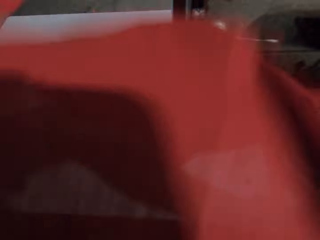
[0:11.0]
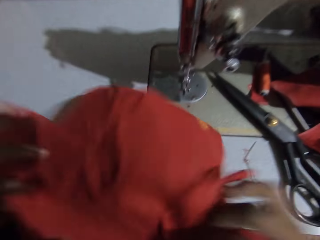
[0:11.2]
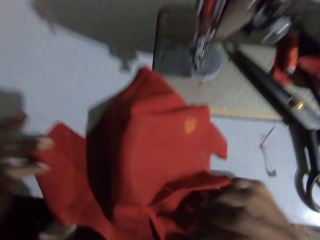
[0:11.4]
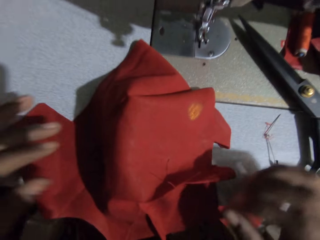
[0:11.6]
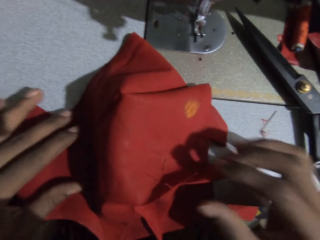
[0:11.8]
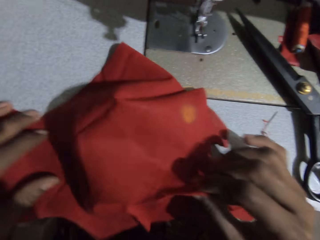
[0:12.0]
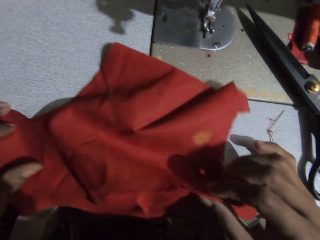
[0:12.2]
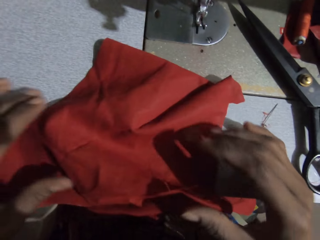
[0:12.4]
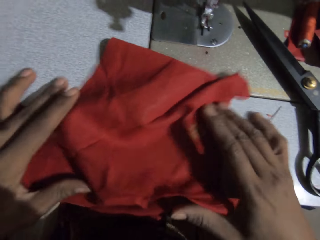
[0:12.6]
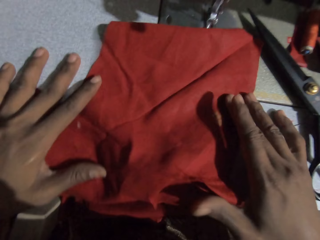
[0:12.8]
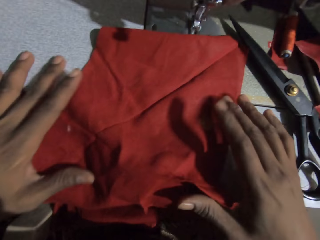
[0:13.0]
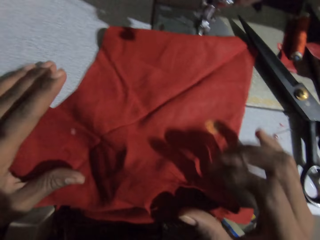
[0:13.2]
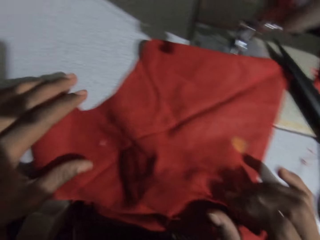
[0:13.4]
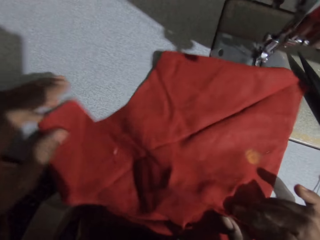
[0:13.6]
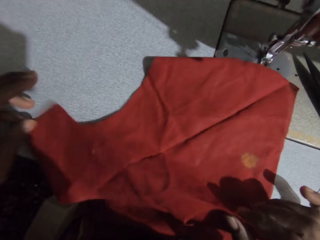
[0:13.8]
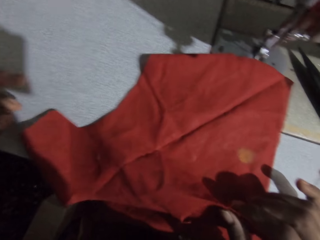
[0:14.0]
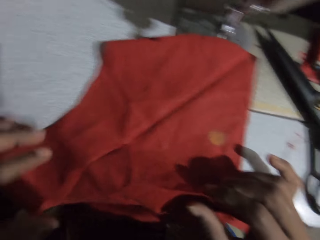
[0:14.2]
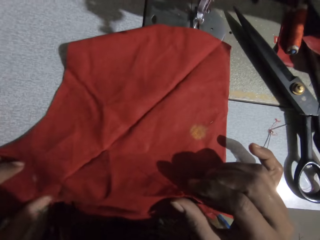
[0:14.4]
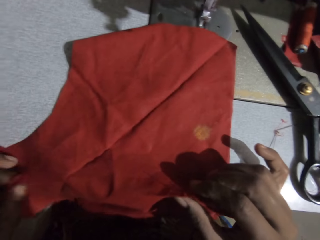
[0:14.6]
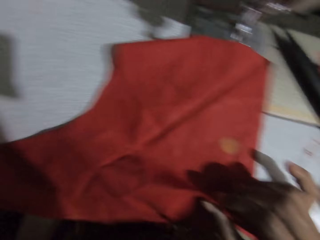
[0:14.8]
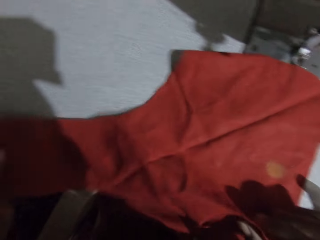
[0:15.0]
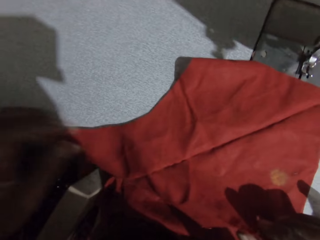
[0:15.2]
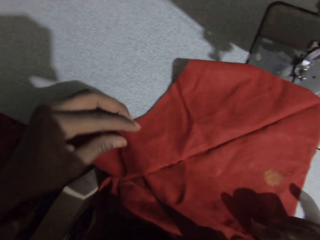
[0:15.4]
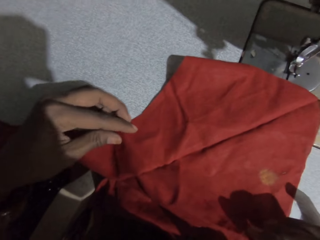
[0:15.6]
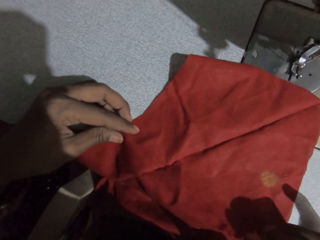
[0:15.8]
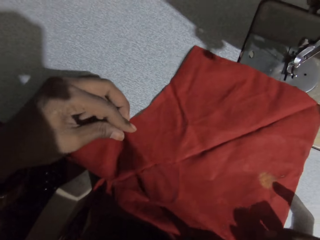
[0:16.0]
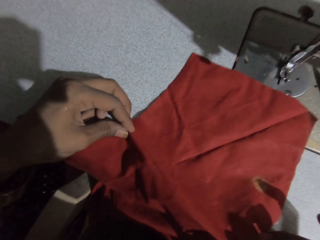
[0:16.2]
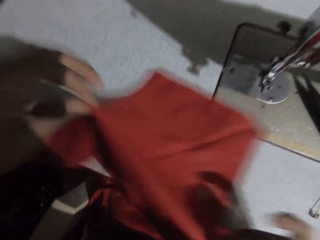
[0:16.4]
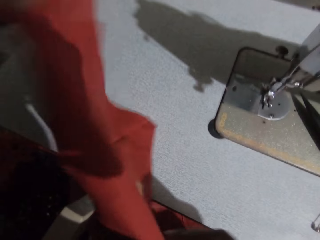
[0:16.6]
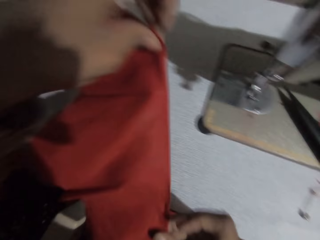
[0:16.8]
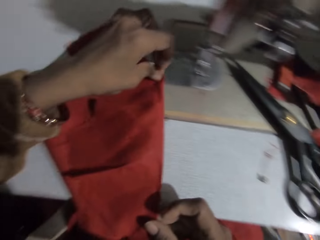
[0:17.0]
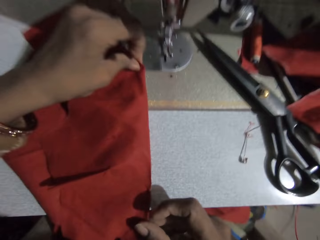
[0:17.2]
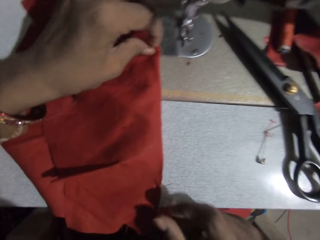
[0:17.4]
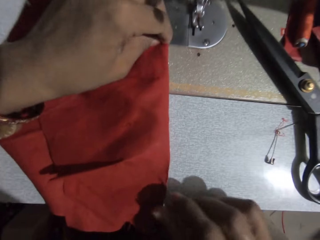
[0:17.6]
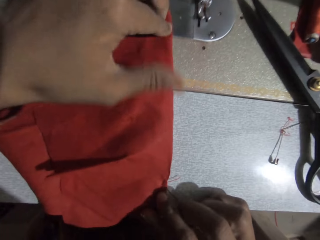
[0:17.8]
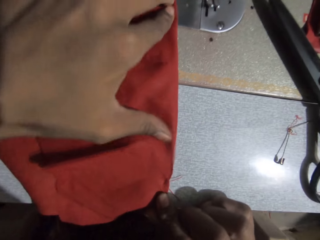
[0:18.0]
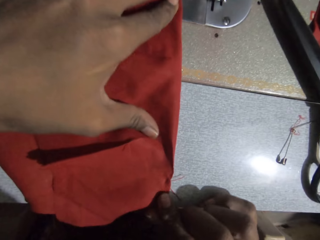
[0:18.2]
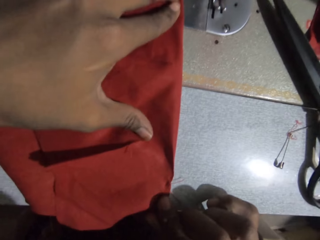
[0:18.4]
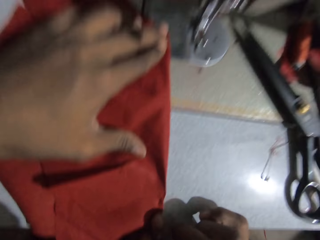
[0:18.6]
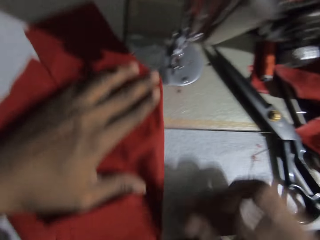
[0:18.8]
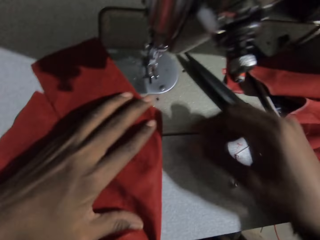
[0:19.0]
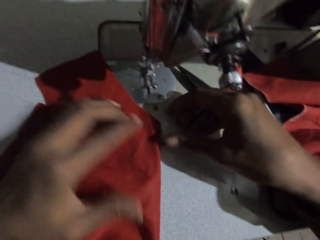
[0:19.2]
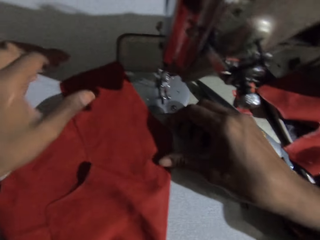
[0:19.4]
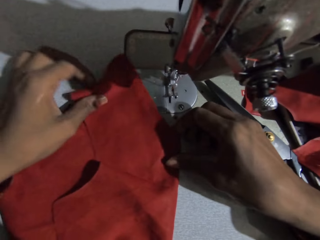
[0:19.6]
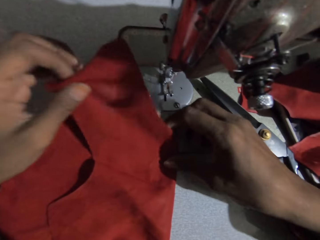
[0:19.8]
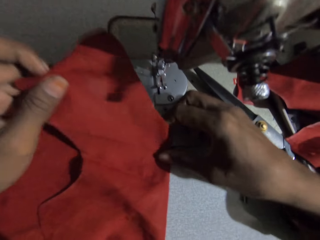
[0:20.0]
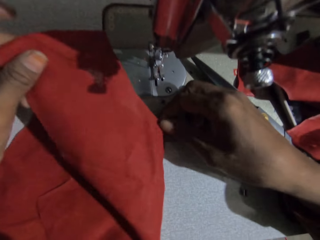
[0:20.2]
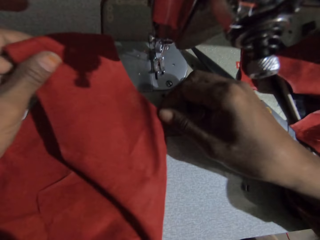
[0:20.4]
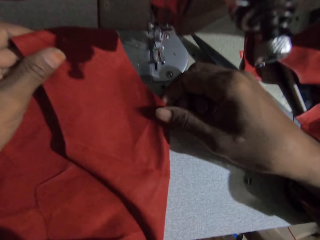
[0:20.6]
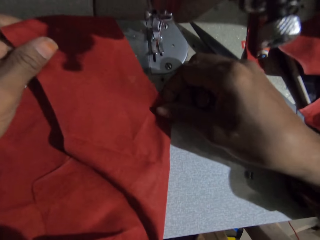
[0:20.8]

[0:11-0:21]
The camera wearer holds the cloth. They inspect the cloth. They lift the cloth, place the cloth on the table, hold the cloth in place and inspect the cloth.

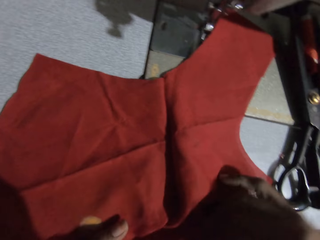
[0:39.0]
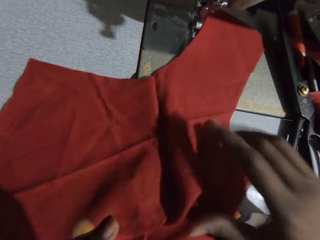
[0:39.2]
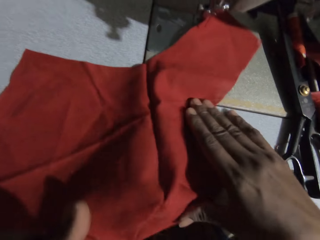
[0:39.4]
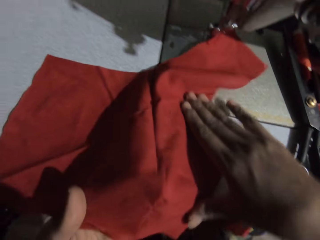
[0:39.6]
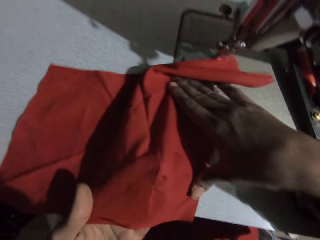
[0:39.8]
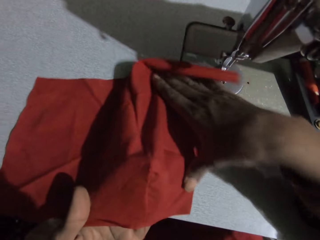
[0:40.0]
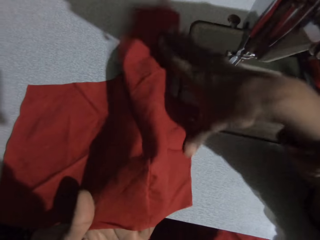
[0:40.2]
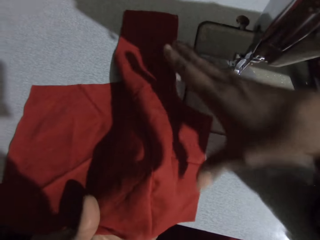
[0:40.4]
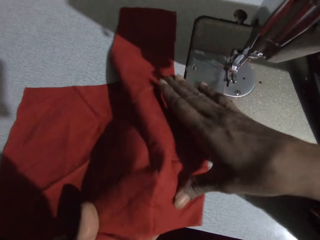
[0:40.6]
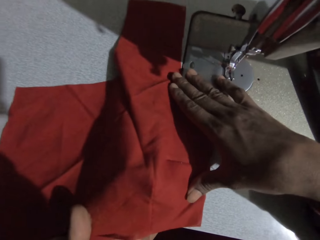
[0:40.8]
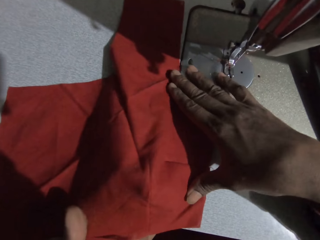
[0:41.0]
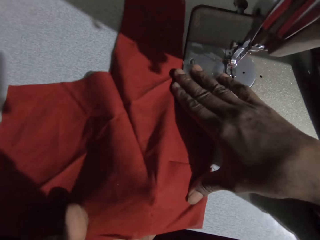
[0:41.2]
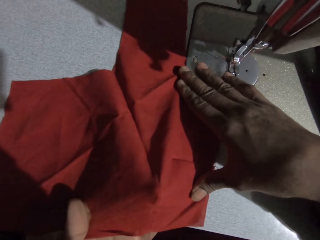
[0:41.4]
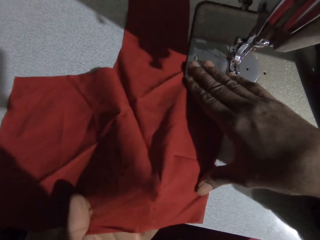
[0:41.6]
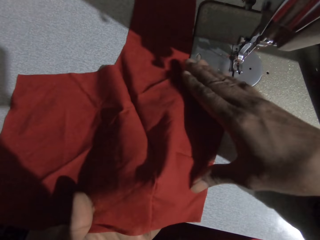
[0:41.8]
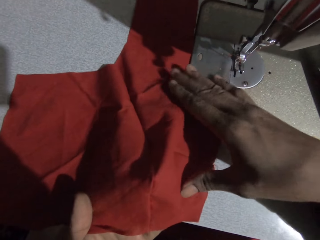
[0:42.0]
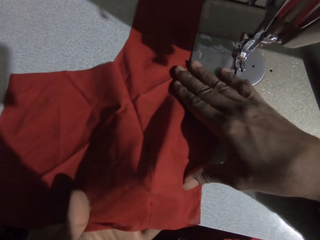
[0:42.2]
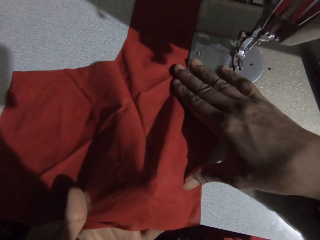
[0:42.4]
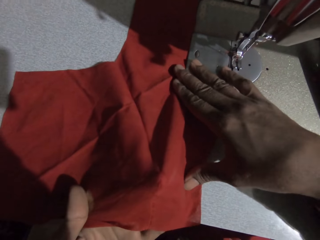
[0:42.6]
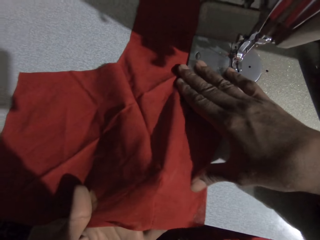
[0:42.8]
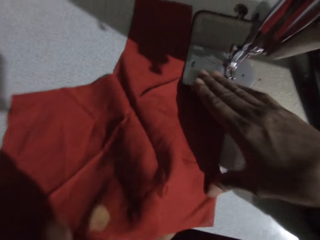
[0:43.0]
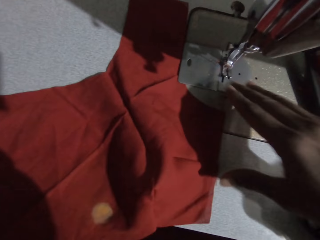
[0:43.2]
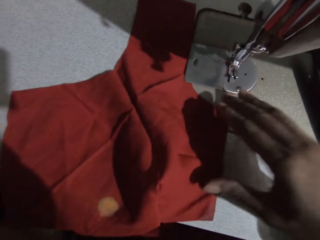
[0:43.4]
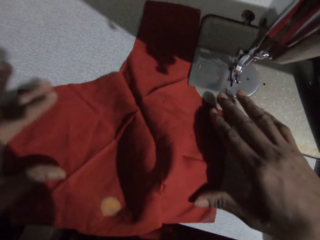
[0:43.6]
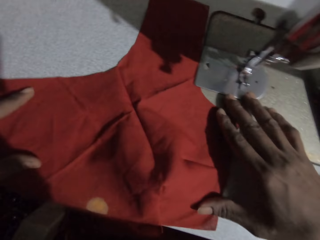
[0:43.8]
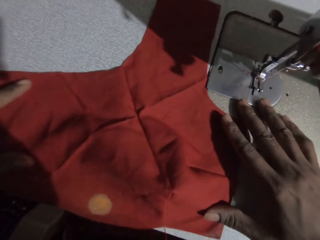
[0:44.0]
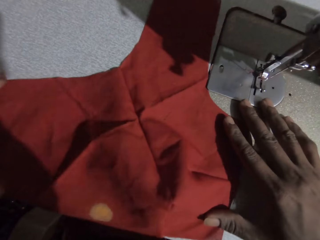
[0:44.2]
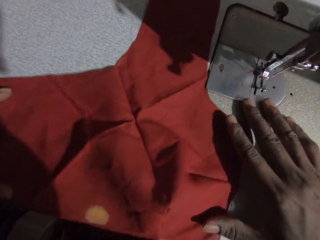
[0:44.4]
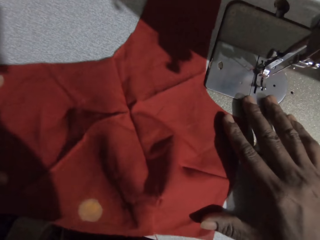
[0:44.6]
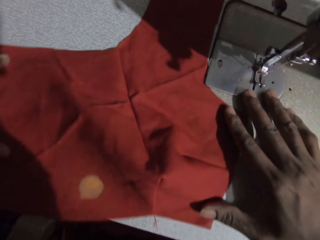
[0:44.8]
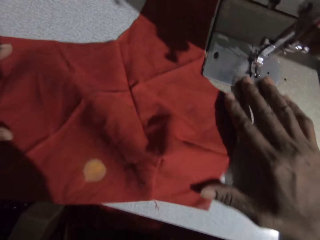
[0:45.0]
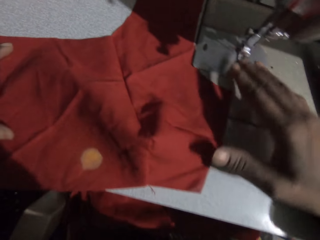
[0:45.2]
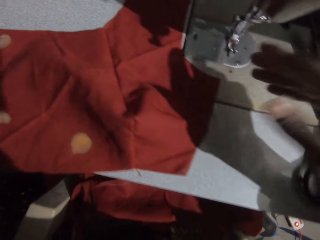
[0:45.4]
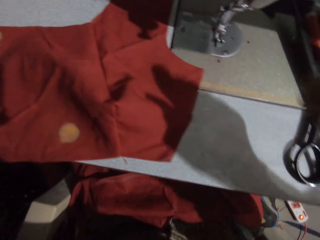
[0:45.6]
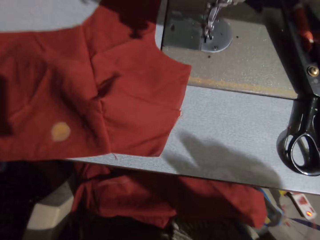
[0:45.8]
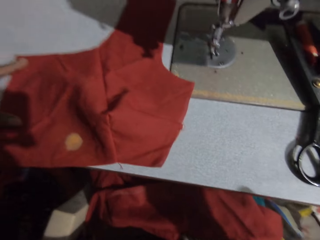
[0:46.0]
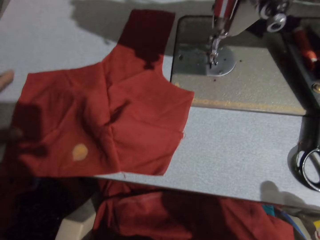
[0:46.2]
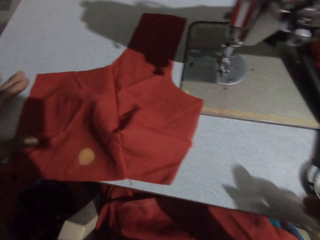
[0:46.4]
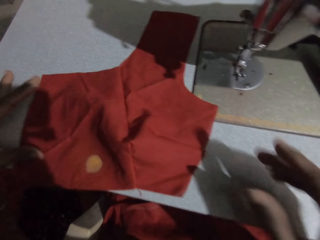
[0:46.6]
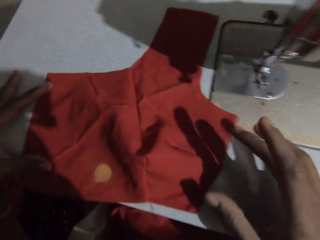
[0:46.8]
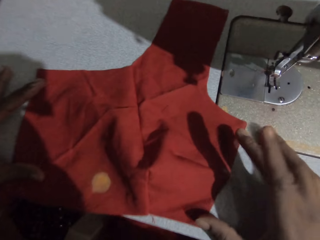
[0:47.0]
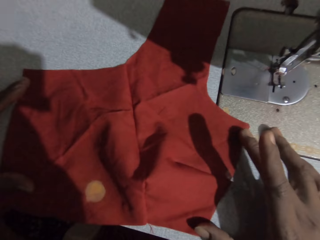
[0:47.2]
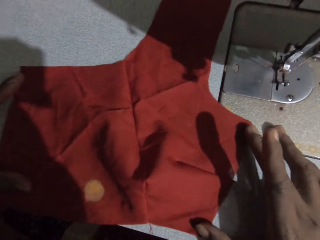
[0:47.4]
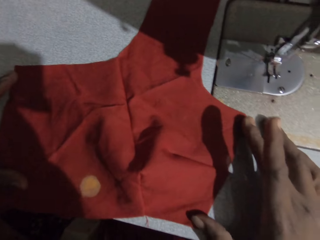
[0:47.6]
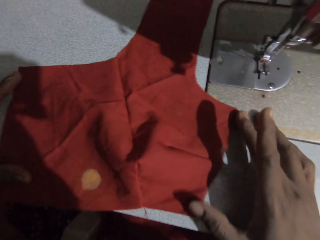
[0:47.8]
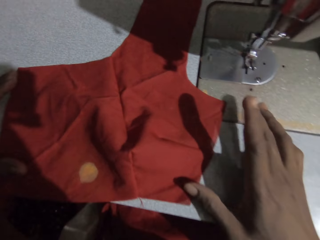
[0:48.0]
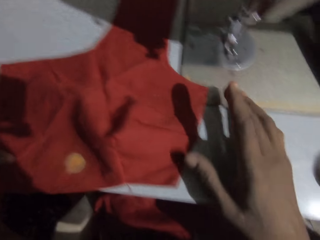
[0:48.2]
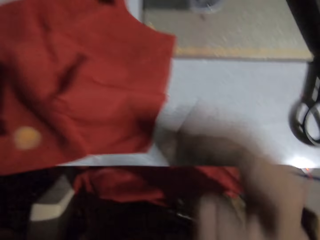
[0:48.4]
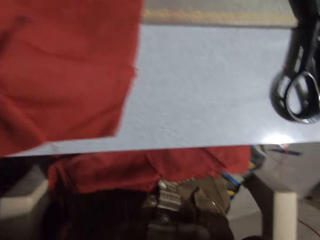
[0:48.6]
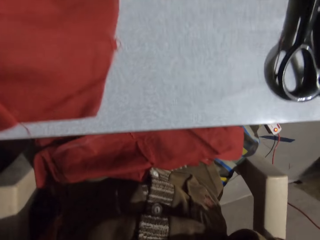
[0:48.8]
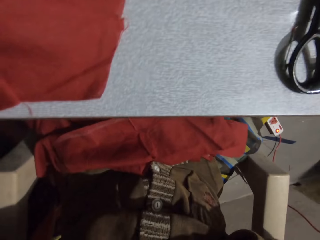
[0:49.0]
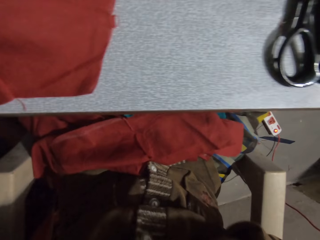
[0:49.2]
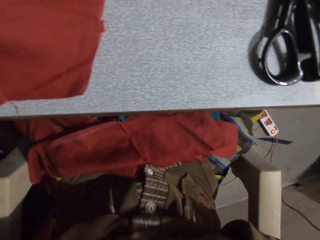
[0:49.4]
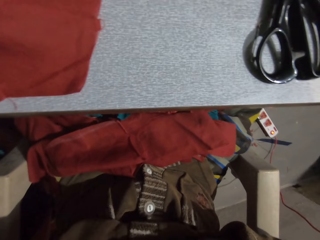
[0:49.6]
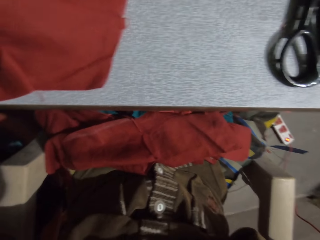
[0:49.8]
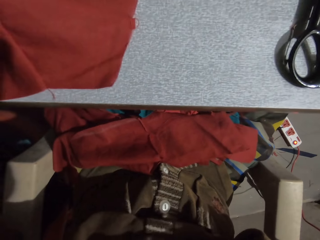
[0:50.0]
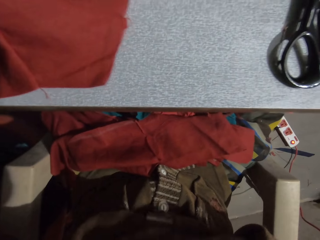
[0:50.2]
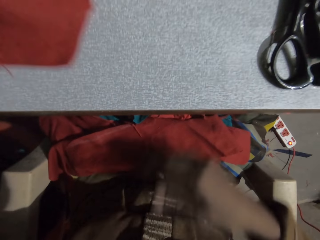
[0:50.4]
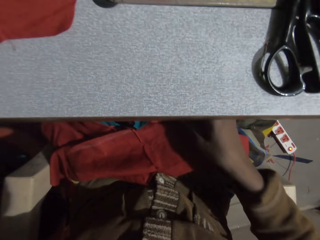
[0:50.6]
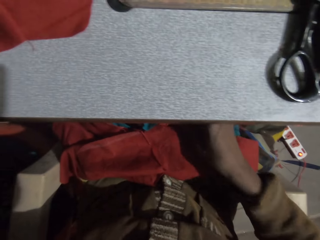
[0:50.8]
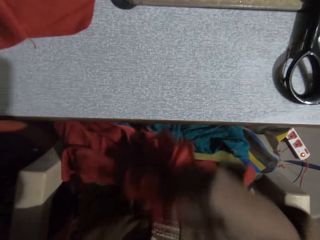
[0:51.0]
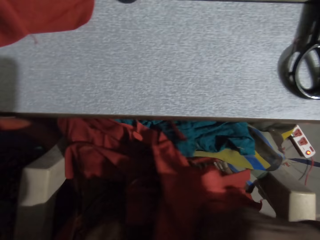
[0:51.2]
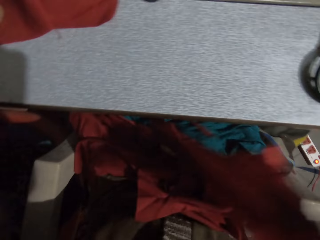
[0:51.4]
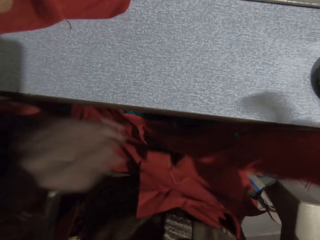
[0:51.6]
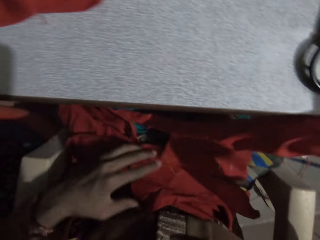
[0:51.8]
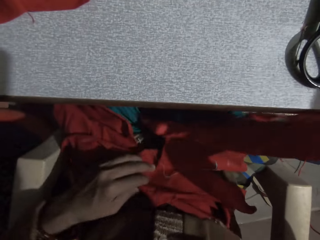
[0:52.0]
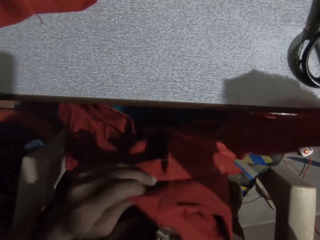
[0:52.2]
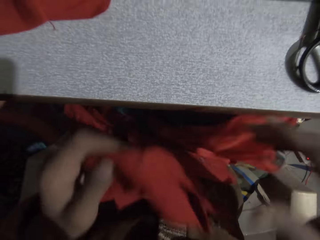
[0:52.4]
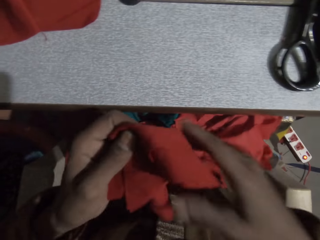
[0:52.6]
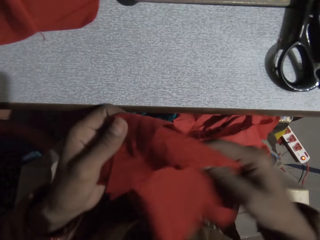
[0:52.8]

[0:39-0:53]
The camera wearer holds the cloth in place. She stares at the cloth. She stares at her lap. She carries the pieces of fabric on her lap. She picks up a cloth.
